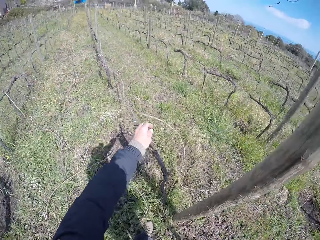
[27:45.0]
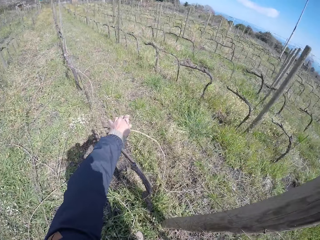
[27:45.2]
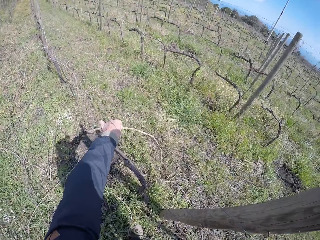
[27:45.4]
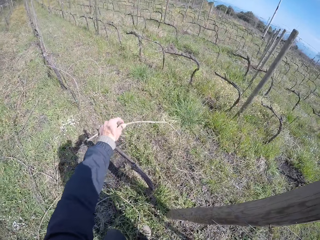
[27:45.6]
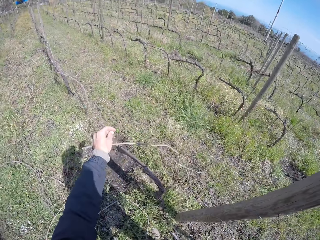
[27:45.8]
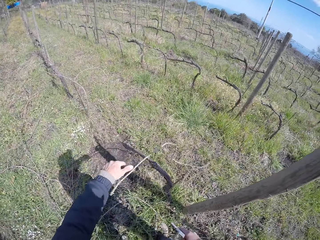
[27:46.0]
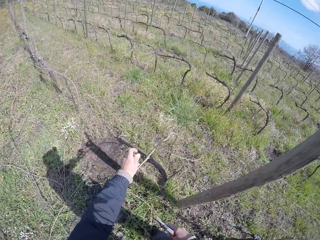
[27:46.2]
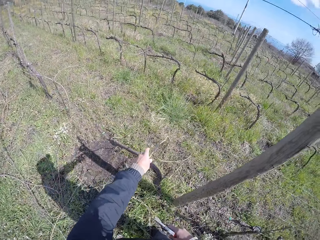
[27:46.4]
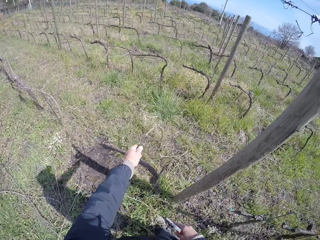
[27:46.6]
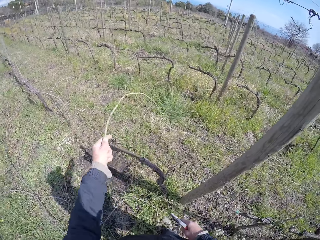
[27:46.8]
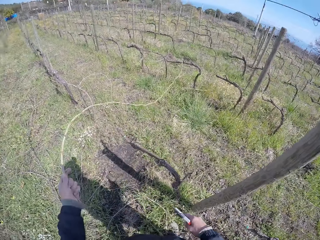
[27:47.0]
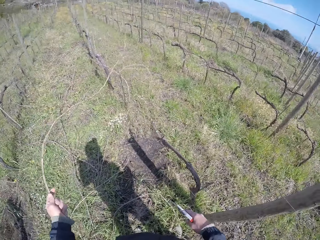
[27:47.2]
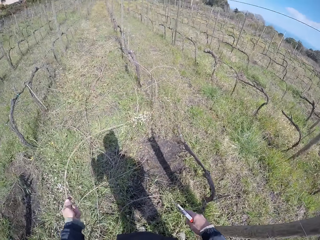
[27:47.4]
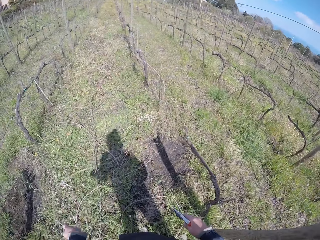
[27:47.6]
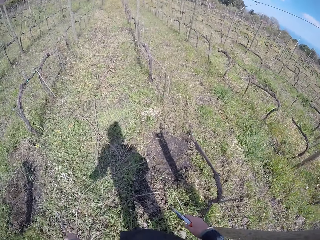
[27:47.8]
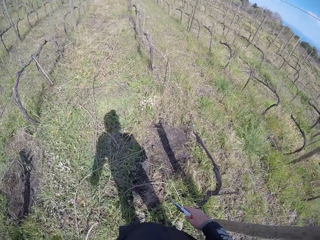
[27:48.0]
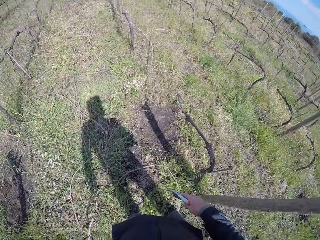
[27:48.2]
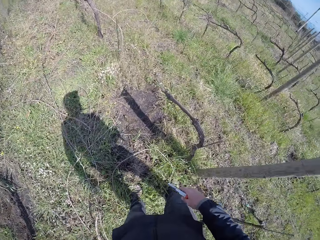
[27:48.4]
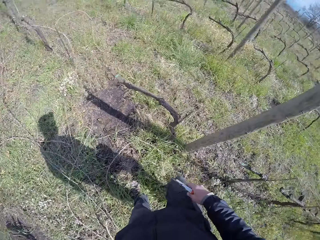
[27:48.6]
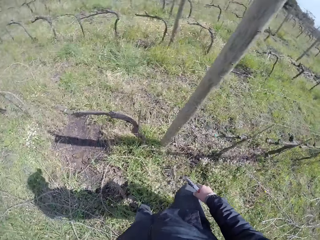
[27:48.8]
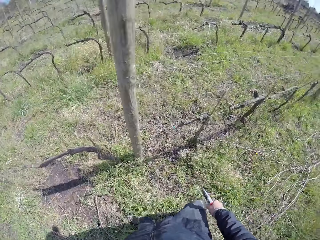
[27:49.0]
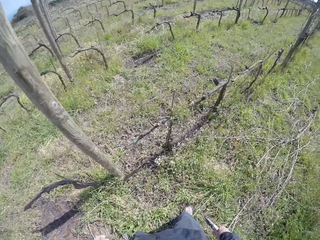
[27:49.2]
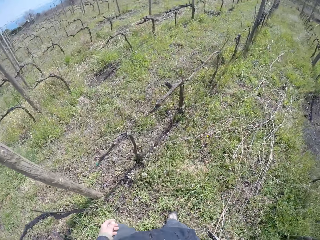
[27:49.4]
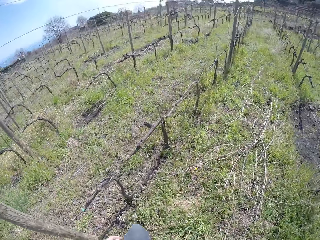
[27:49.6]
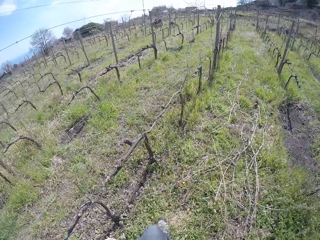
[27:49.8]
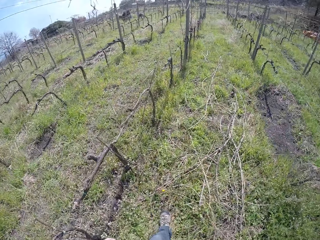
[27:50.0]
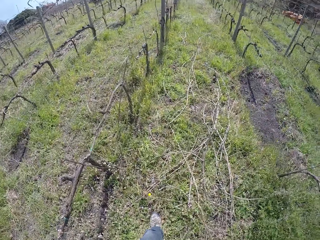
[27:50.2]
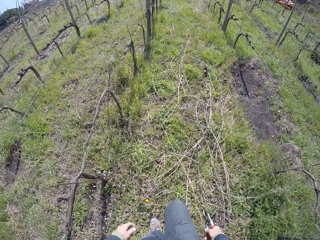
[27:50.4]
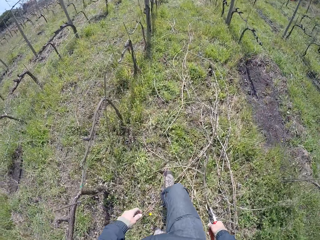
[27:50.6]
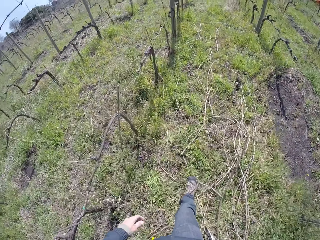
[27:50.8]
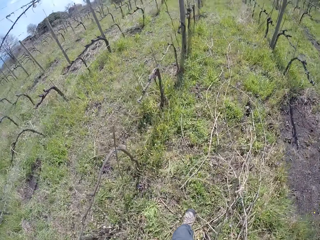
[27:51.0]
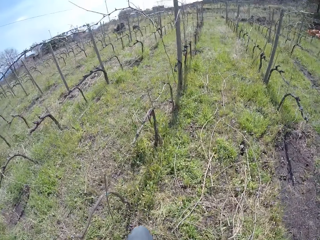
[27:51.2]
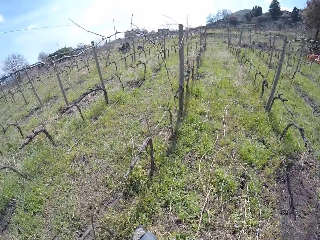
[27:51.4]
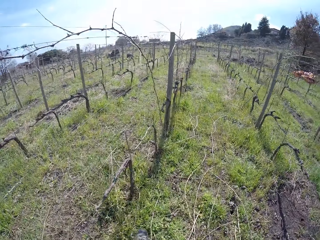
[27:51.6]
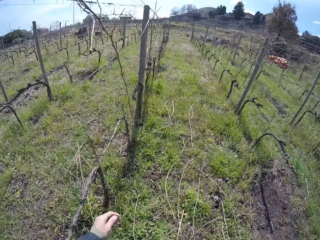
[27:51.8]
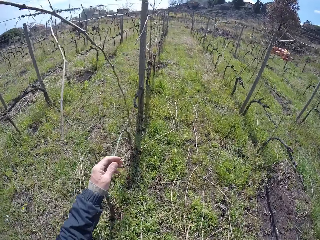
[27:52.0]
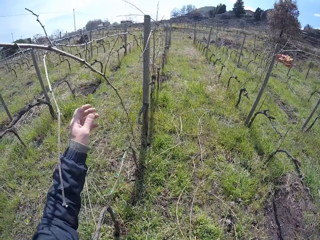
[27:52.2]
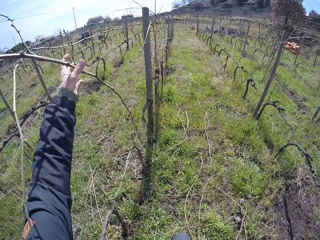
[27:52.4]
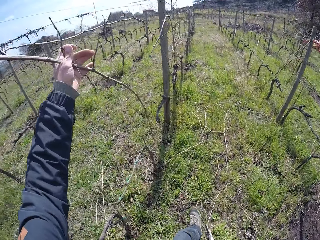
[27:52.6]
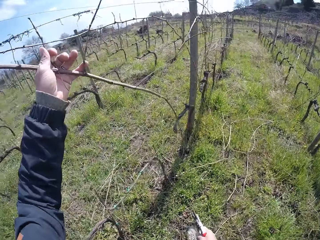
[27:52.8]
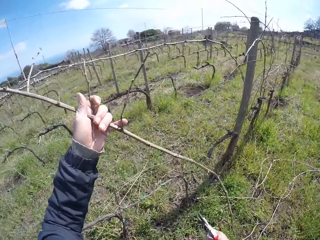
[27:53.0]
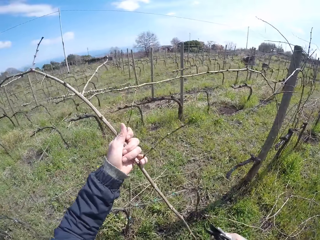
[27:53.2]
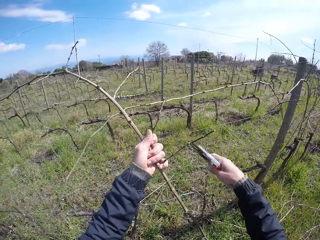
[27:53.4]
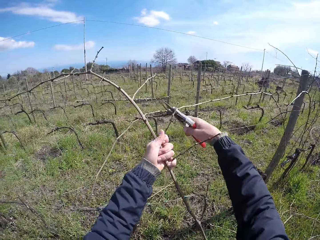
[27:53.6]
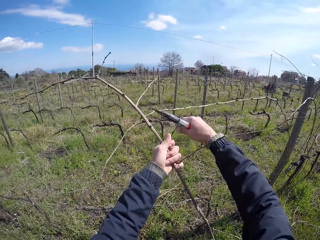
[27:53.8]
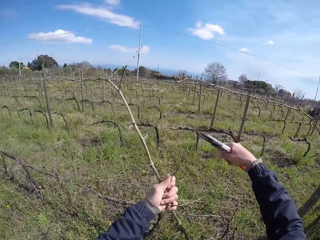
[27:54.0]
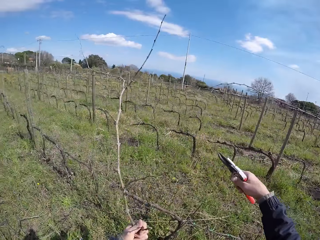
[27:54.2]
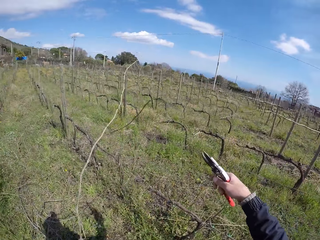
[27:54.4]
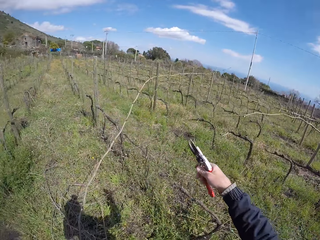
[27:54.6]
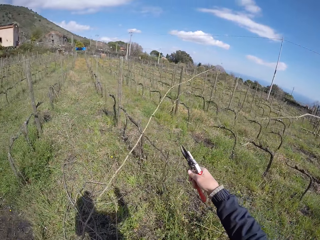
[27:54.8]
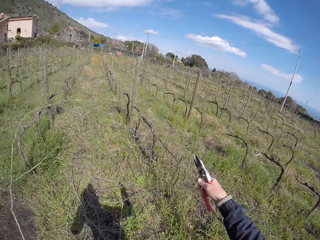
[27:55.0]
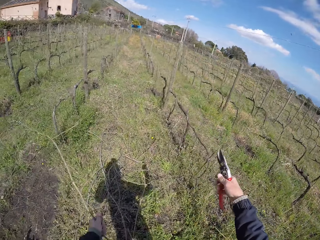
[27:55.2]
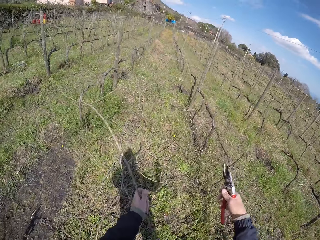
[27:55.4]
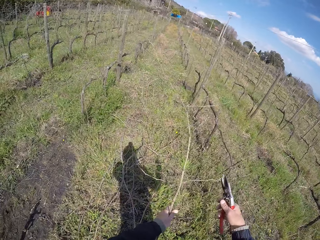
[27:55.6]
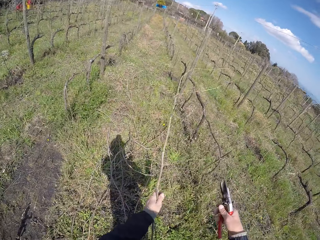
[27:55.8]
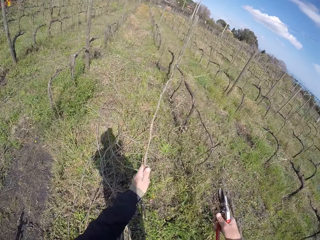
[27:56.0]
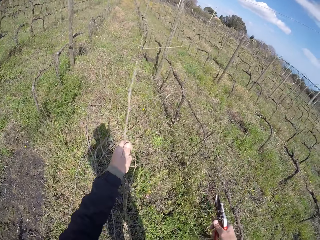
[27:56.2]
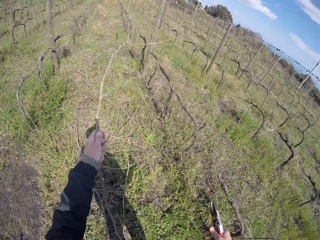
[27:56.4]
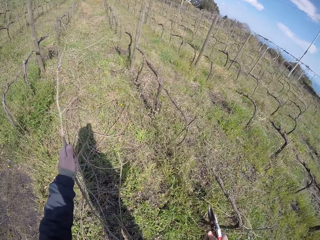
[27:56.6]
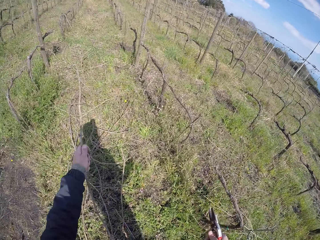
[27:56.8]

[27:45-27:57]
The camera wearer picks up a dry branch or twig on the fence. He drops the twig on the ground with his left hand. He turns around and walks in the garden. He grabs a twig from the barbed fence with his left hand. He cuts the twig with the pair of pliers in his right hand. He pulls a dry branch on the fence.

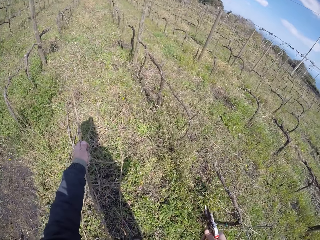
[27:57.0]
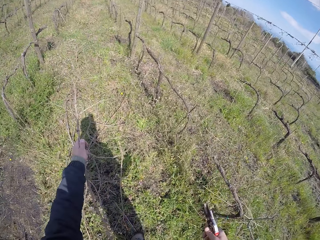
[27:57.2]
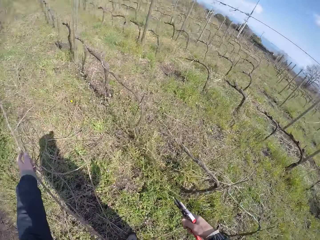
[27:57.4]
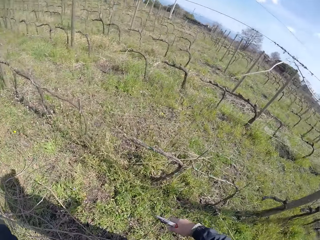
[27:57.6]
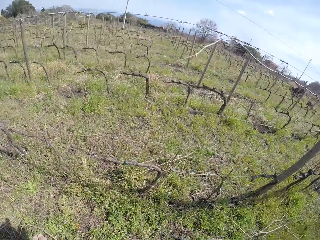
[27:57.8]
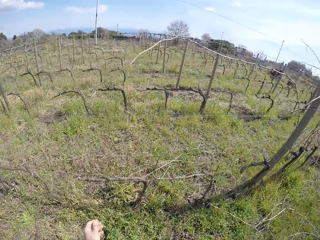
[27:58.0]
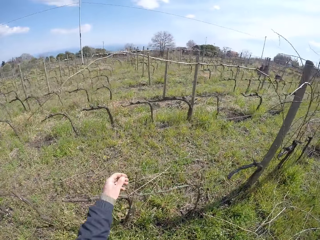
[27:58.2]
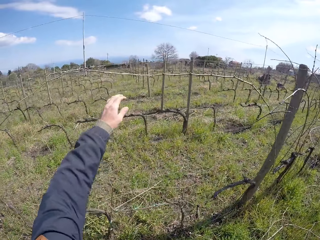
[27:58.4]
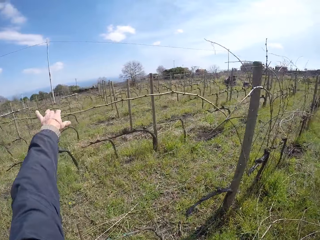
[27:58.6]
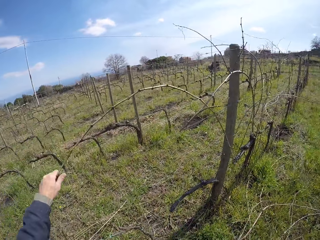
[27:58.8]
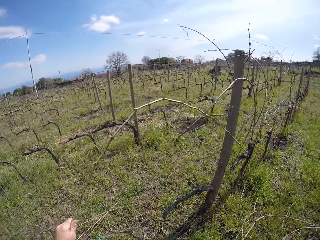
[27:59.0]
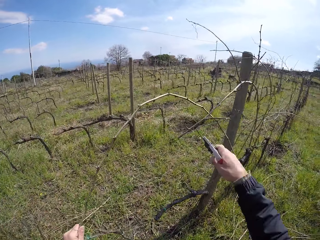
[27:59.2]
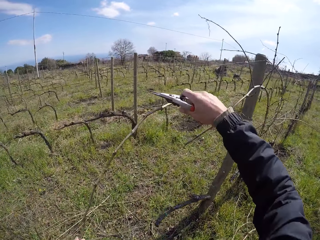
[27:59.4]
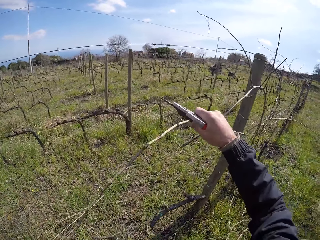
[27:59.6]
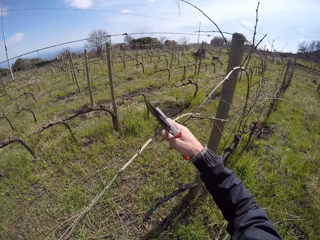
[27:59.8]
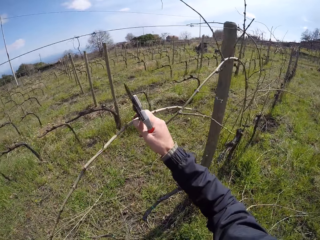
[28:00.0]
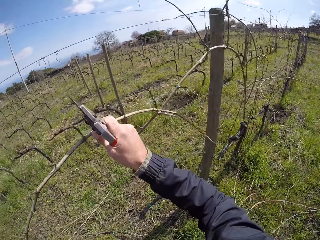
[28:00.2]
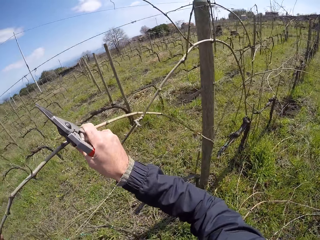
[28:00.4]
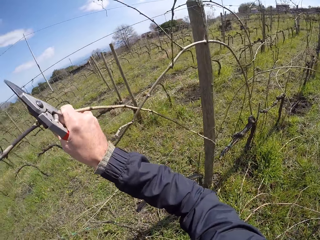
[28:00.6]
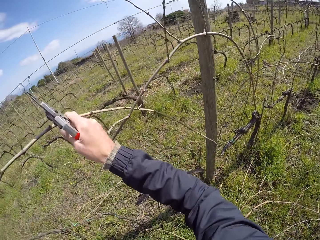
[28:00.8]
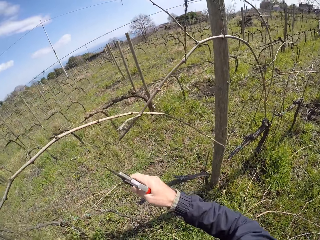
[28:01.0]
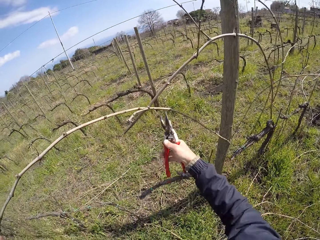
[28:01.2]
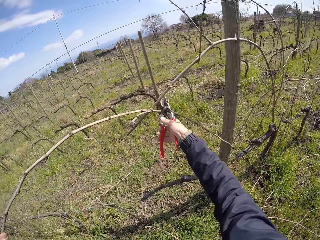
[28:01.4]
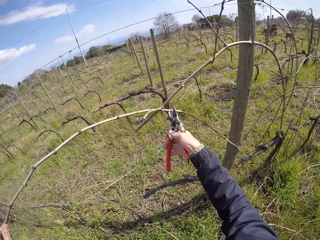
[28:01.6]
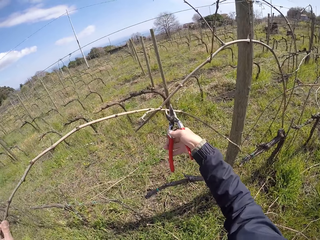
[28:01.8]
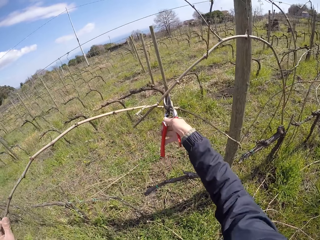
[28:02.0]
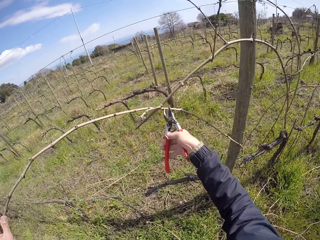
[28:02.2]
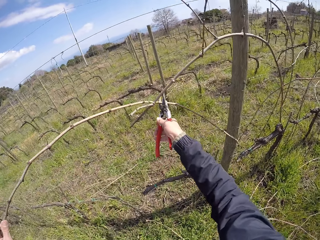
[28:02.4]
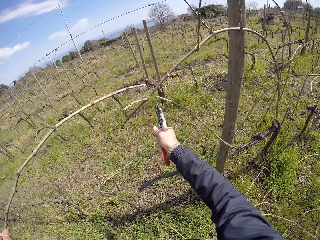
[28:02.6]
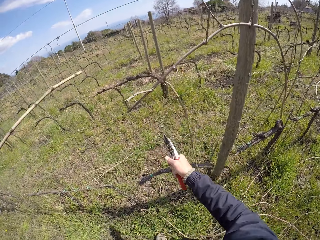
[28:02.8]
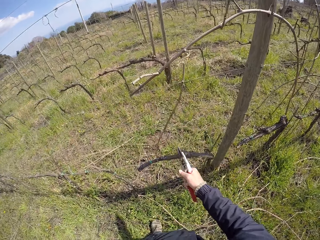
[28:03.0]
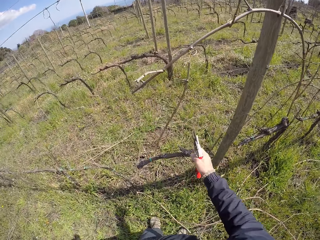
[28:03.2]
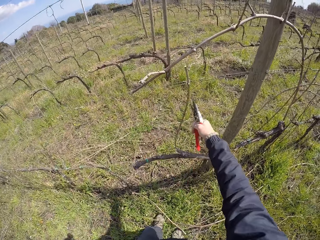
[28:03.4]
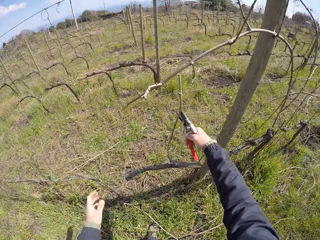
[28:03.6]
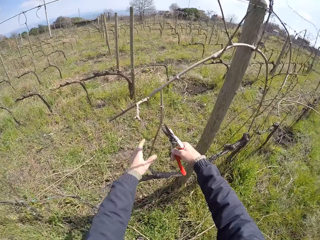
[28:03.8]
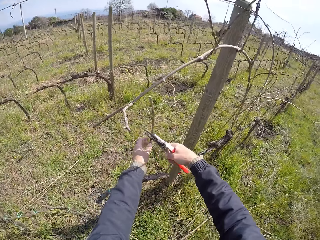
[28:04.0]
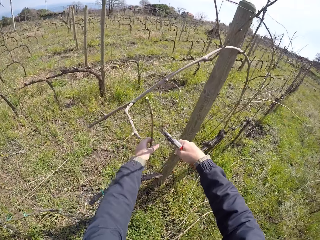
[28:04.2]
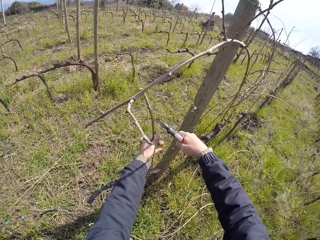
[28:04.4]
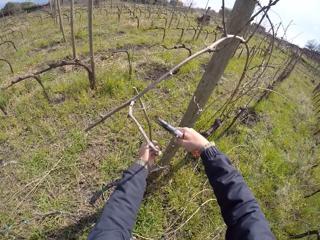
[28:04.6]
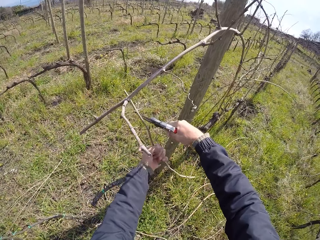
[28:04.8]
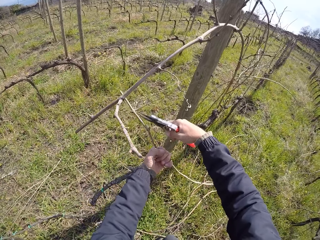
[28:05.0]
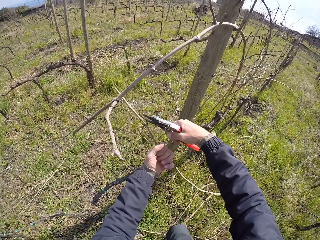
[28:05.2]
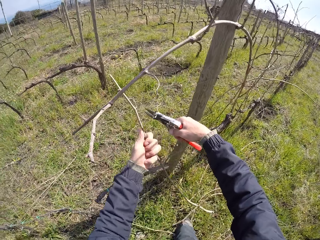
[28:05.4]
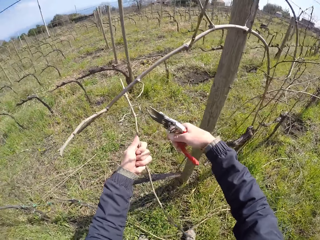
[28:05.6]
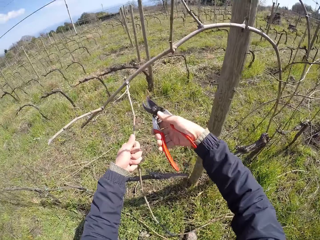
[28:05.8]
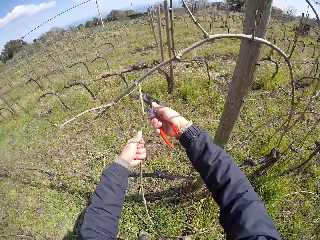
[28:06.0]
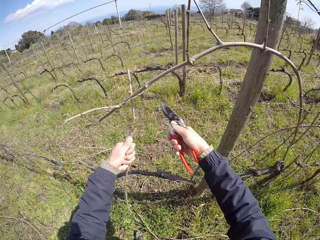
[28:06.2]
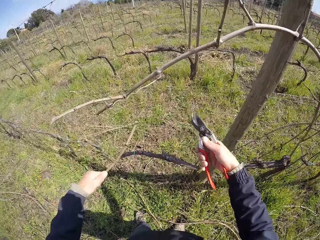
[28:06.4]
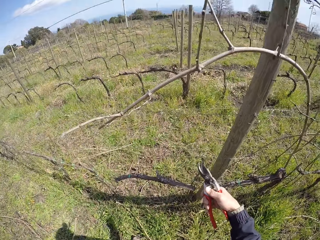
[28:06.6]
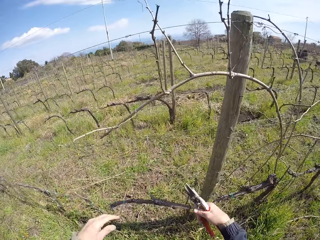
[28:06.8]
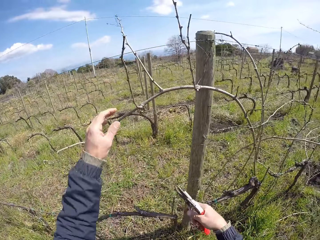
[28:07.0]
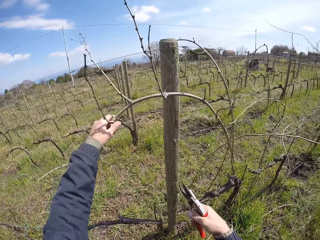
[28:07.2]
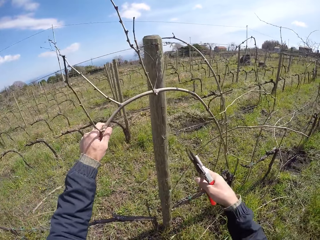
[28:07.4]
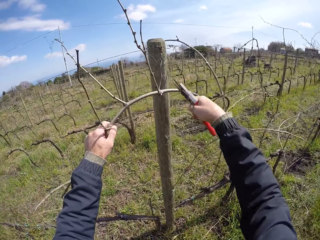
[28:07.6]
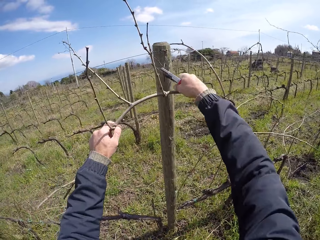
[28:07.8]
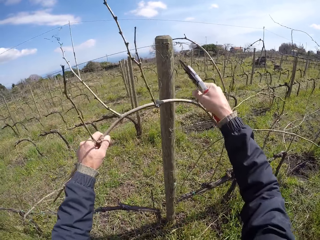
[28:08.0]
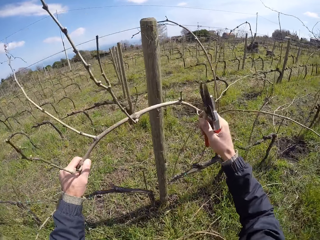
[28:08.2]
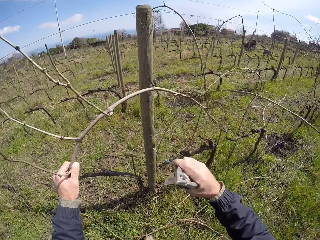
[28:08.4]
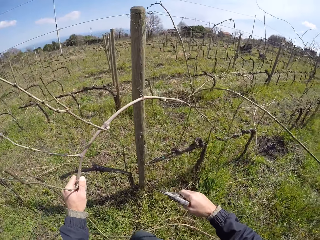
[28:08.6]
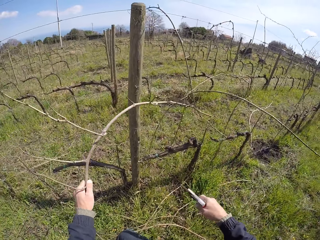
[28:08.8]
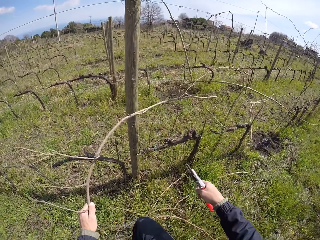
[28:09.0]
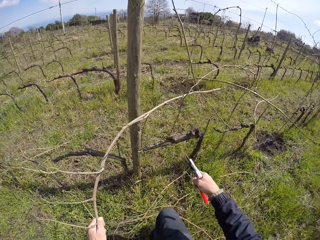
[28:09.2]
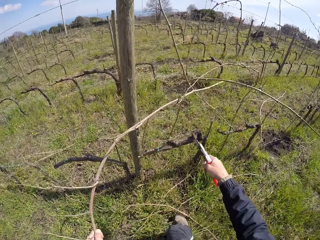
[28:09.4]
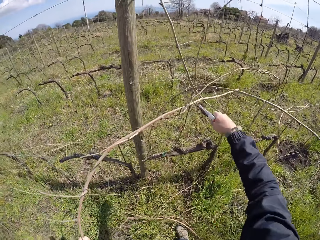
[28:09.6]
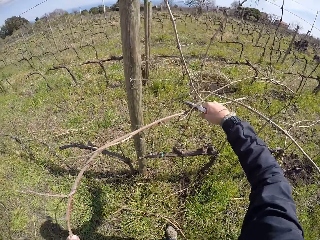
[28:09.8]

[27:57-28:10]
The camera wearer puts a dry branch or twig on the ground. He picks up a dry branch on the fence and pulls the dry branch with both hands. He cuts a twig with the pair of pliers in his right hand. He puts a dry branch on the ground. He grabs a twig from the barbed fence with his left hand. He cuts the twig with the pair of pliers in his right hand. He puts a dry branch on the ground. He grabs a twig from the barbed fence with his left hand. He cuts the twig with the pair of pliers in his right hand. He picks up a dry branch on the fence.
